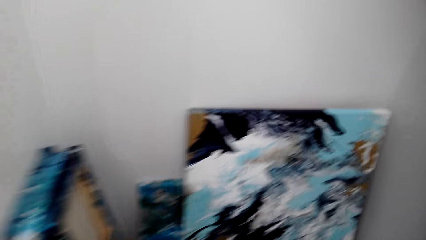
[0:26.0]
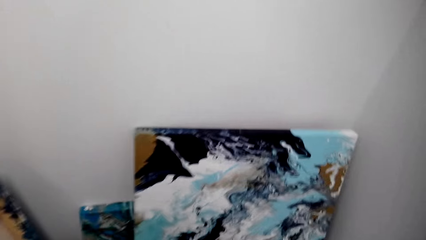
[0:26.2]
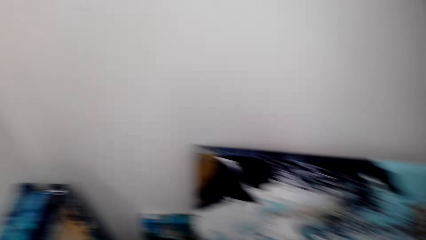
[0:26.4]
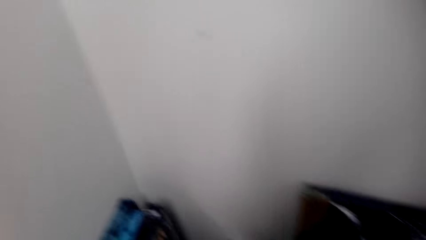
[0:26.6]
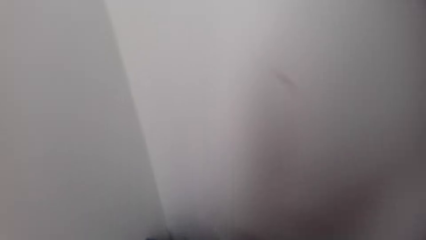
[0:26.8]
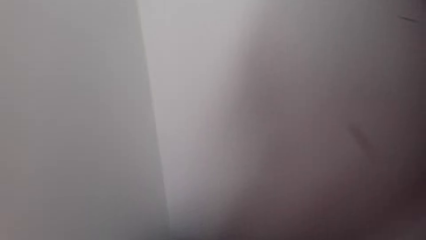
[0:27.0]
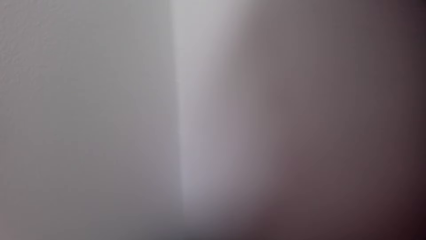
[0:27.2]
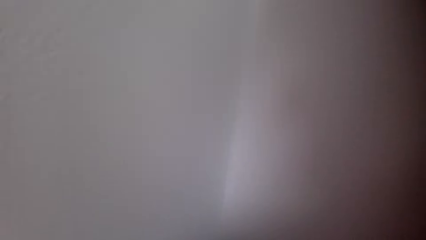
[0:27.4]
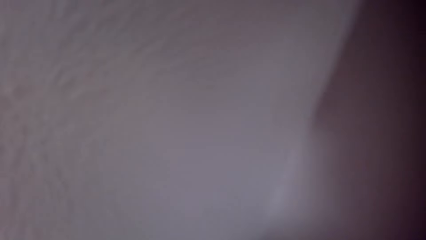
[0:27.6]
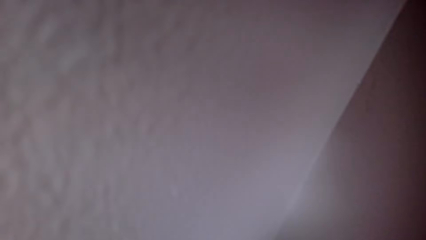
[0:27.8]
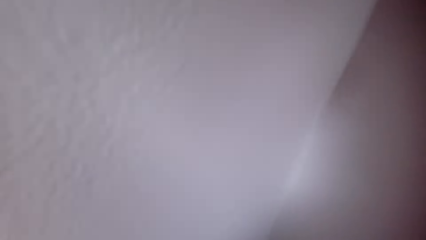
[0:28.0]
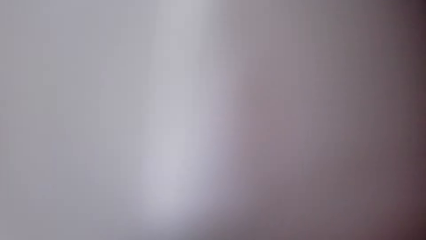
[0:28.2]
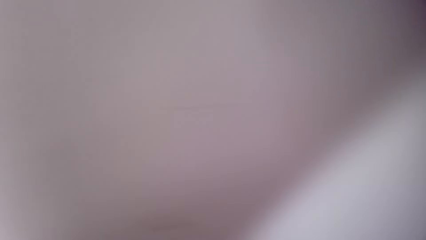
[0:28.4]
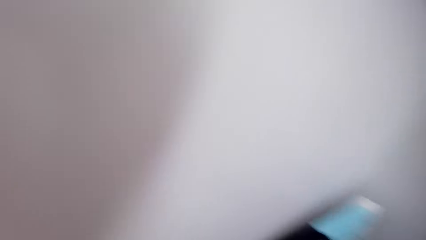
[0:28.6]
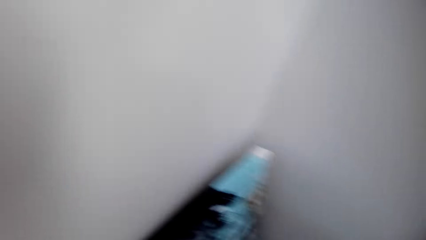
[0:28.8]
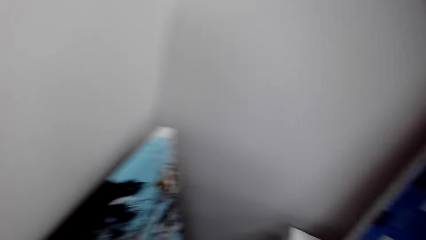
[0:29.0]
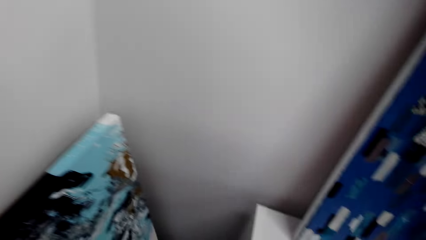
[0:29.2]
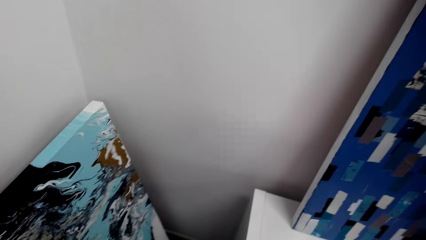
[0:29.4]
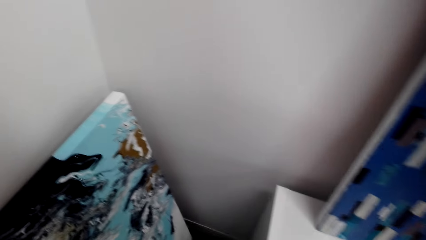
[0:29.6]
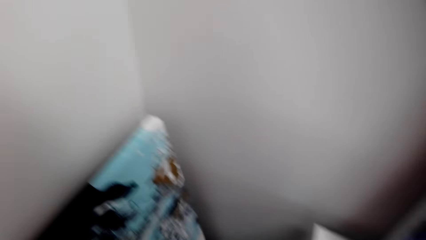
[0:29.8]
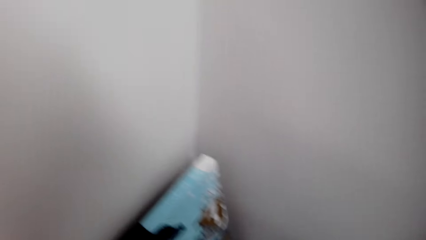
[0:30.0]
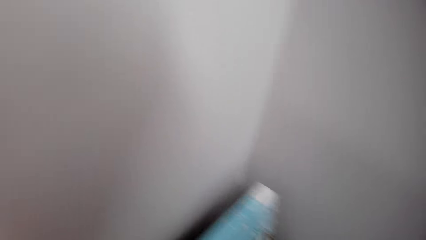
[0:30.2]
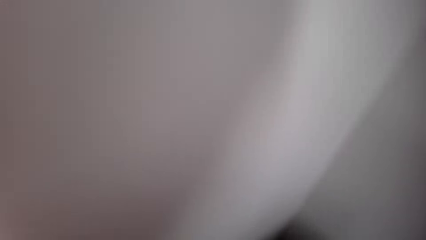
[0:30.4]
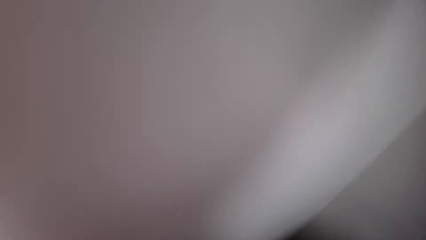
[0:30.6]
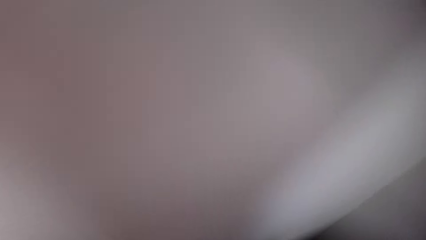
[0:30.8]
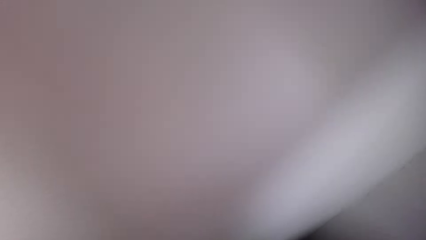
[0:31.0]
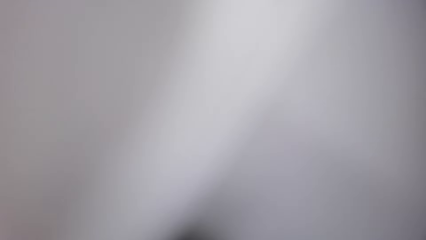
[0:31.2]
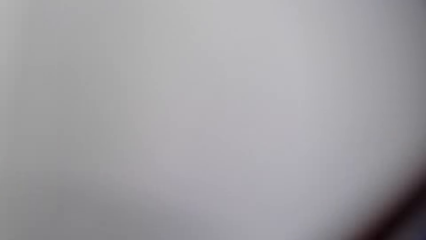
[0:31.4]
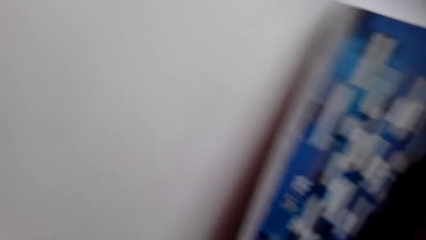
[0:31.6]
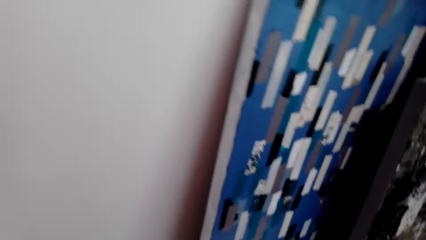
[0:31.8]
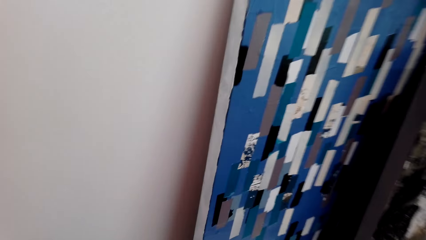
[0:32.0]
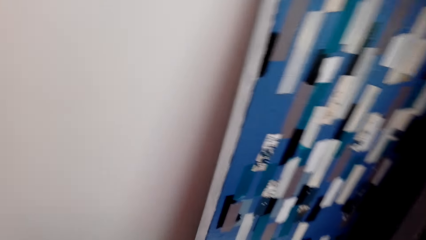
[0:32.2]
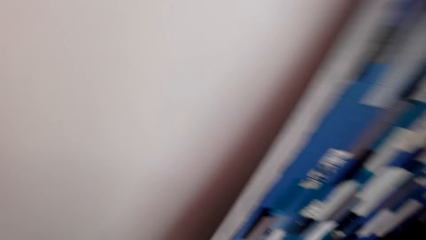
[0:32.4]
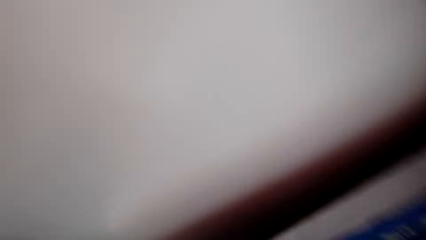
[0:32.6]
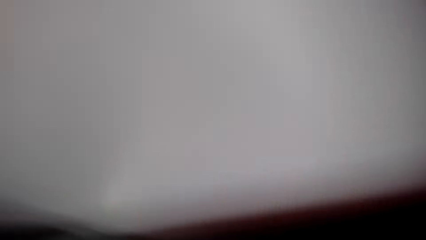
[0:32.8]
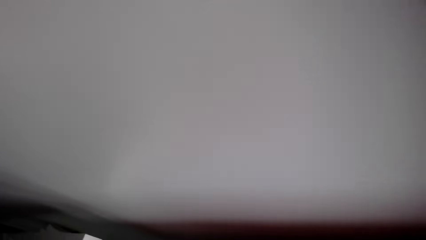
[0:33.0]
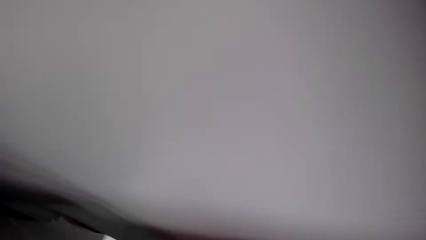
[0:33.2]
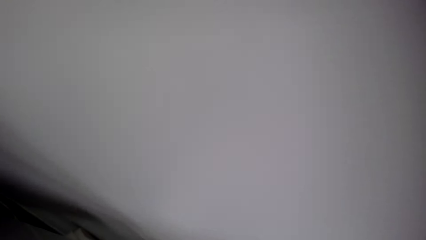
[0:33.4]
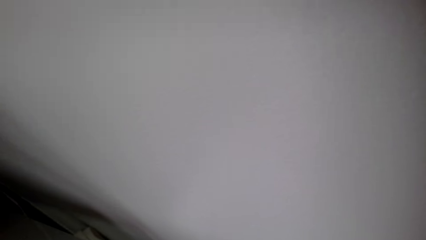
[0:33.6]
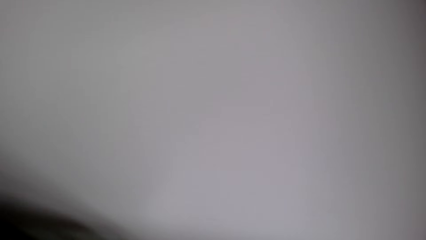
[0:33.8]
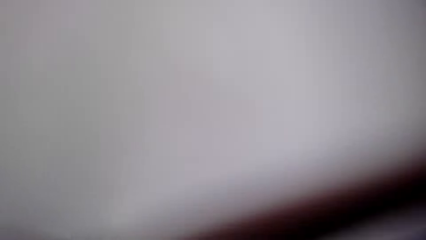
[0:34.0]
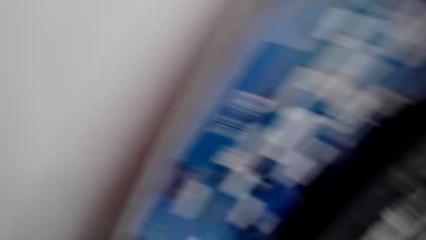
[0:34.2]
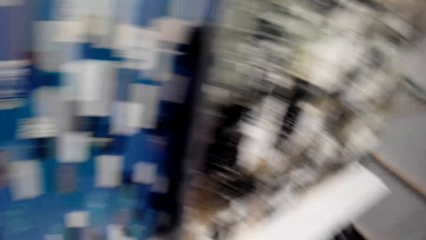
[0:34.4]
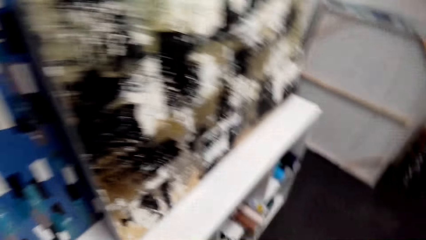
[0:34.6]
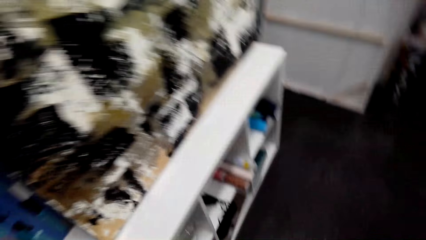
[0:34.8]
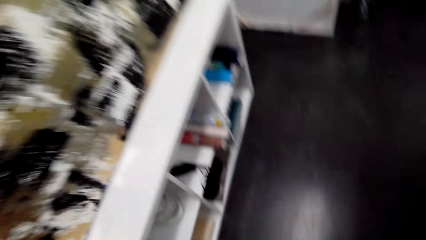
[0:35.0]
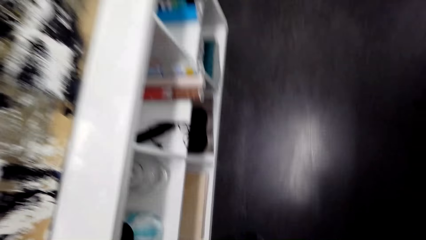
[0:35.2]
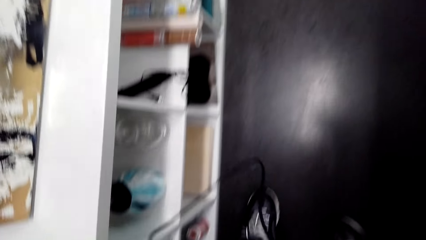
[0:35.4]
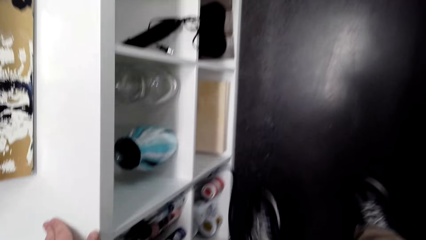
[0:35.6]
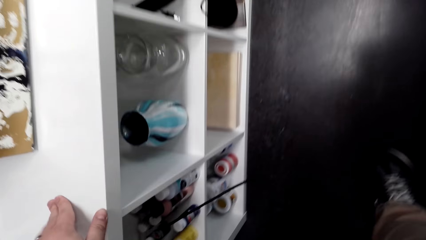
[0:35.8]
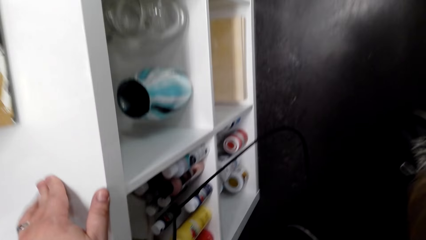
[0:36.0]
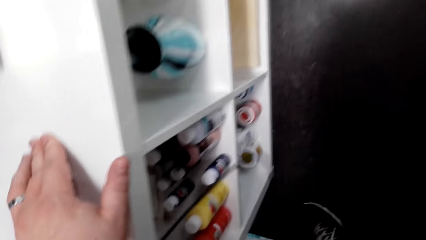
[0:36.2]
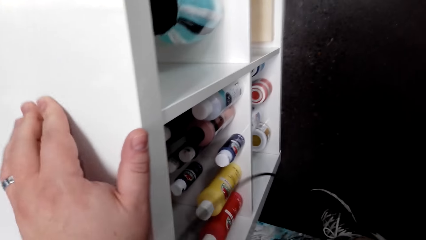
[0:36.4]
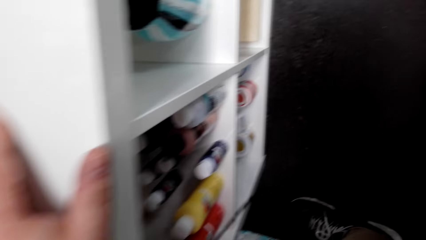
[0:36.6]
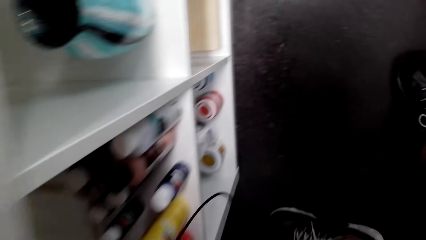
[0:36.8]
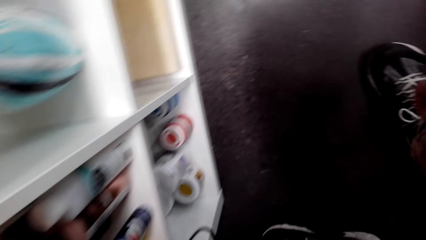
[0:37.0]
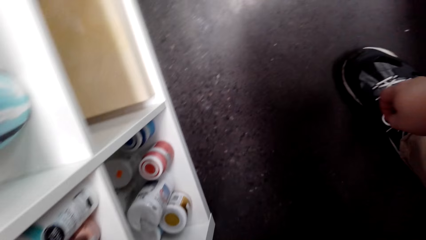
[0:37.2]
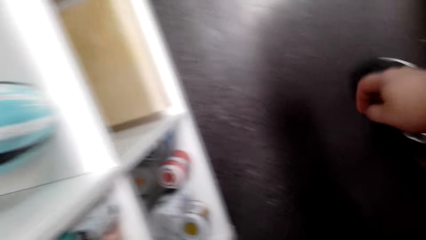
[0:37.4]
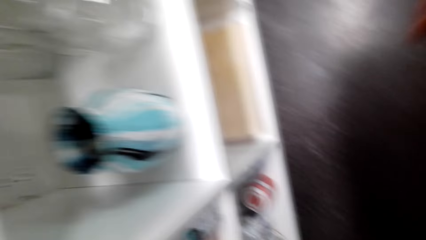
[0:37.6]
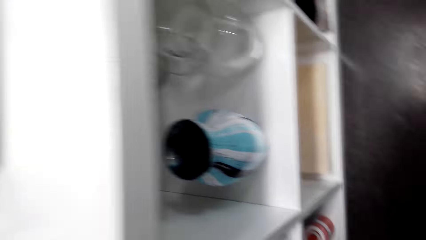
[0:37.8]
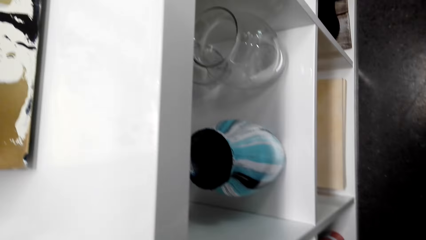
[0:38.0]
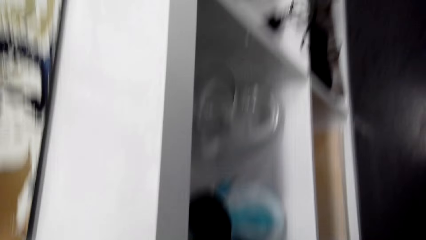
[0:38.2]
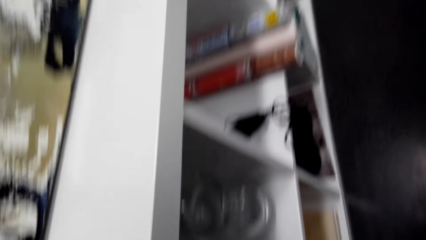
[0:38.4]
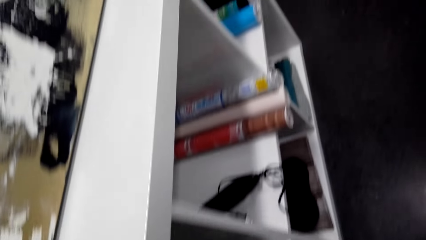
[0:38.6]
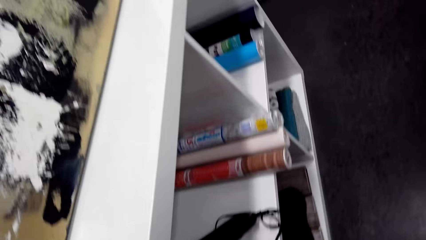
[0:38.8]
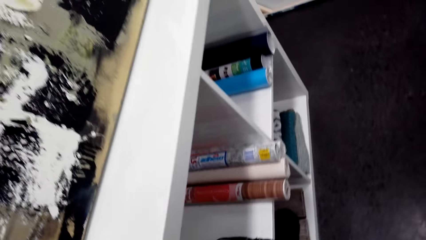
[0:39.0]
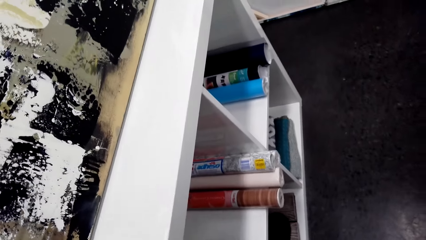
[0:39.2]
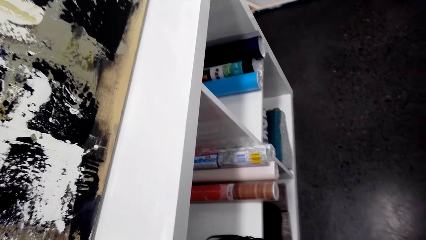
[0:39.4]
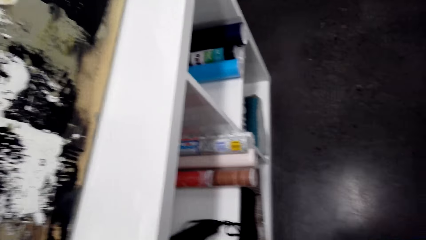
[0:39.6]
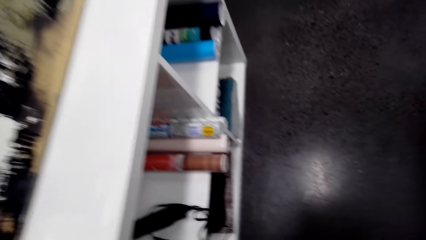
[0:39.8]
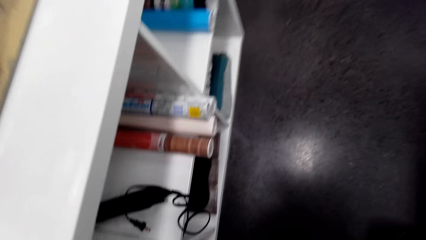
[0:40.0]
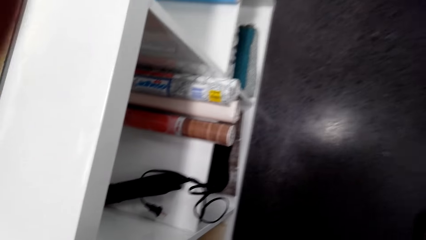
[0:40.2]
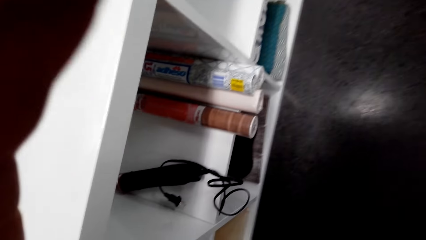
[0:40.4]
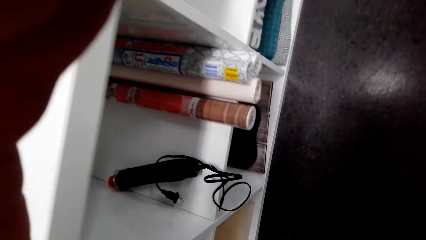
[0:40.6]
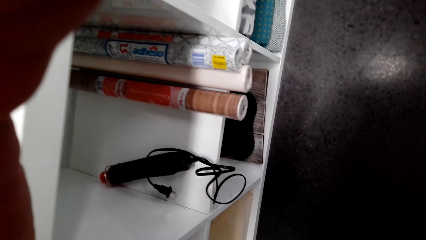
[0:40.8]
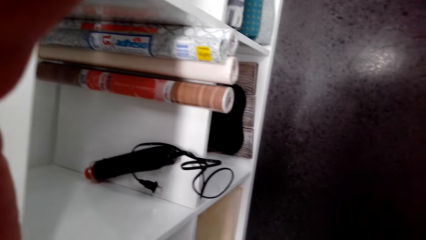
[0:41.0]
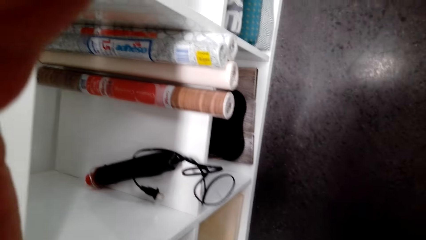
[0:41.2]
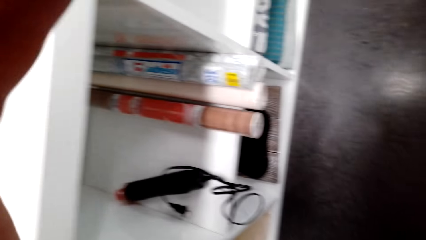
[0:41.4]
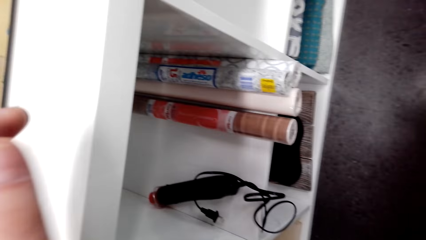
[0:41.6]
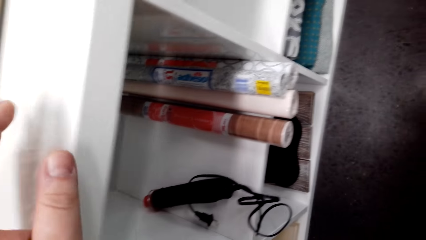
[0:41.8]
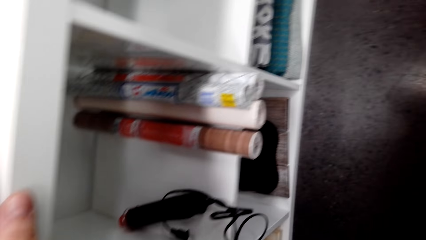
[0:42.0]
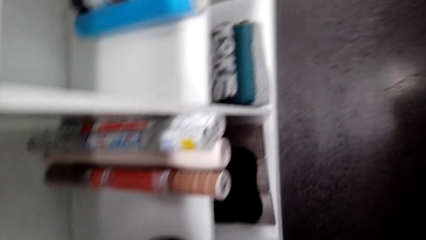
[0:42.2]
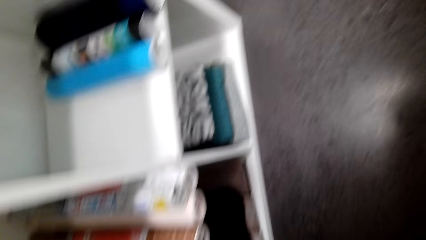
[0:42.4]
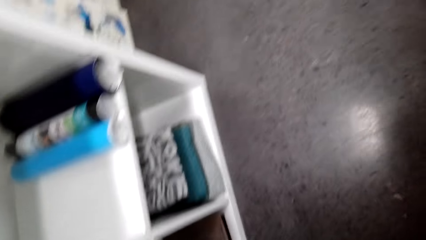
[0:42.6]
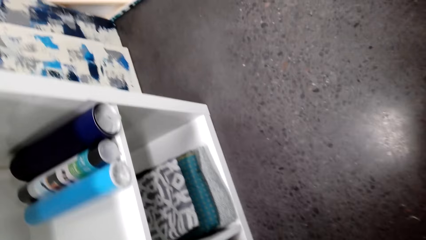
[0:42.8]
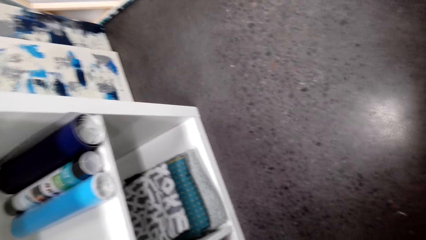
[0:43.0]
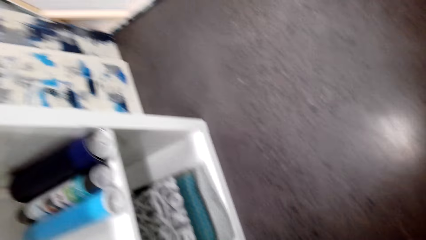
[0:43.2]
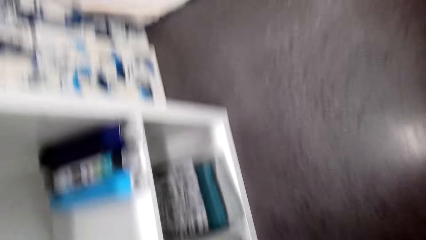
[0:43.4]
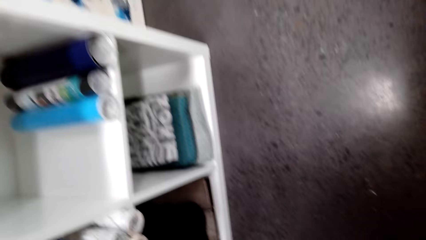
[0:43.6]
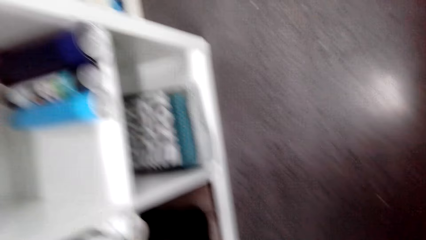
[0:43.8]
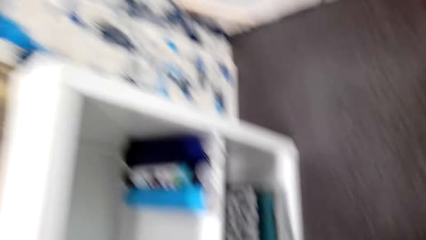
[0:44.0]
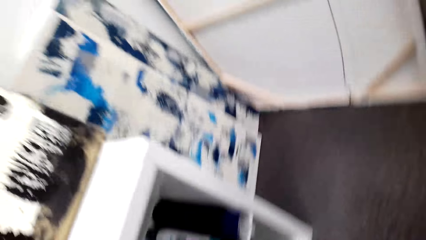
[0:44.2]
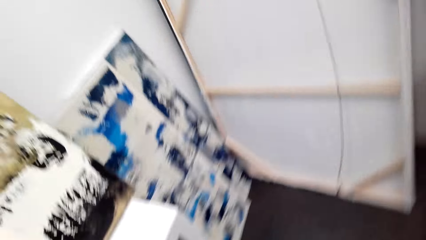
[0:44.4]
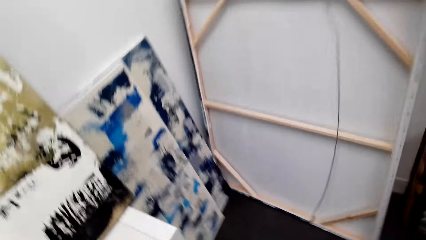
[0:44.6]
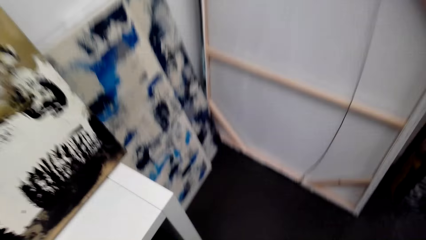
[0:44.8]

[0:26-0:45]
The camera wearer looks around the walls. They look around a cupboard. They bend. They lean a hand on the cupboard. They look in the cupboard. They stand up. They adjust the head camera. They lean a hand on the cupboard. They look around.
